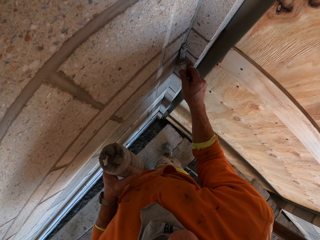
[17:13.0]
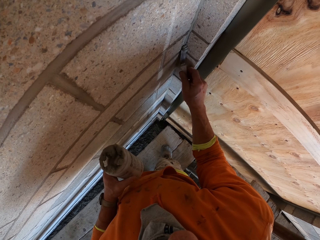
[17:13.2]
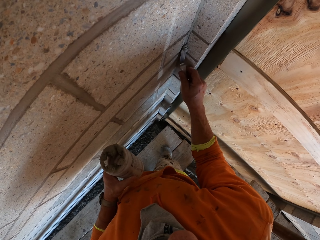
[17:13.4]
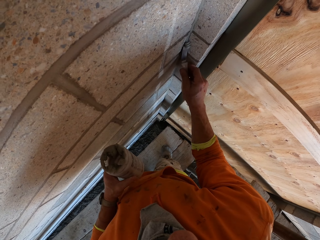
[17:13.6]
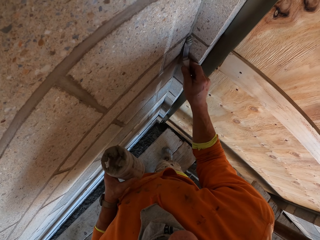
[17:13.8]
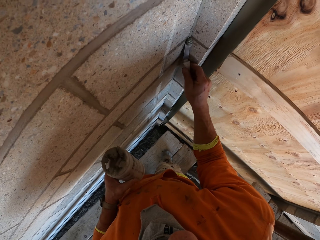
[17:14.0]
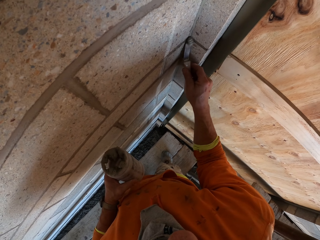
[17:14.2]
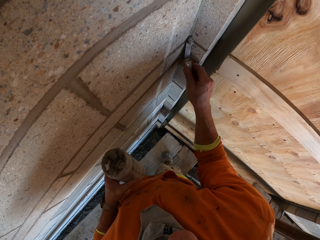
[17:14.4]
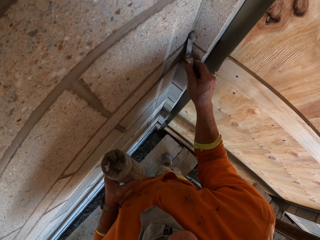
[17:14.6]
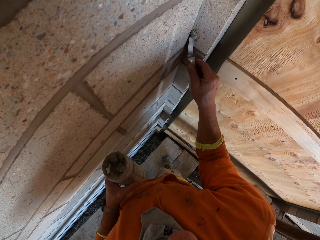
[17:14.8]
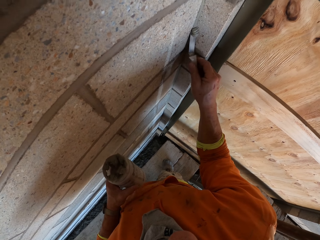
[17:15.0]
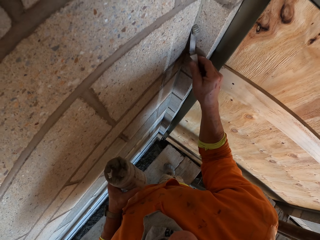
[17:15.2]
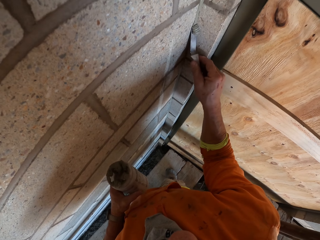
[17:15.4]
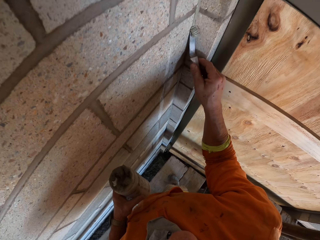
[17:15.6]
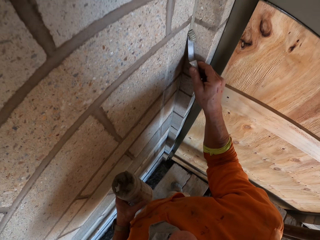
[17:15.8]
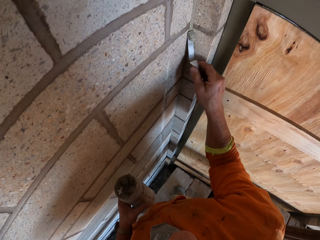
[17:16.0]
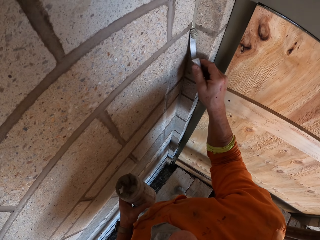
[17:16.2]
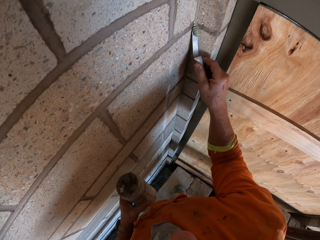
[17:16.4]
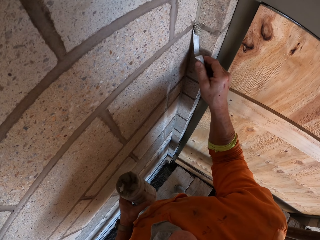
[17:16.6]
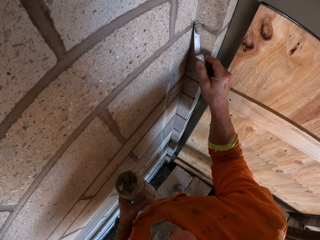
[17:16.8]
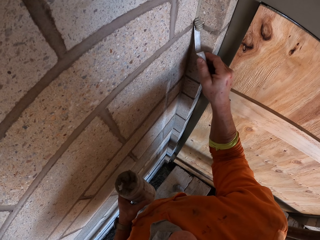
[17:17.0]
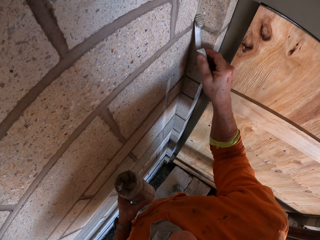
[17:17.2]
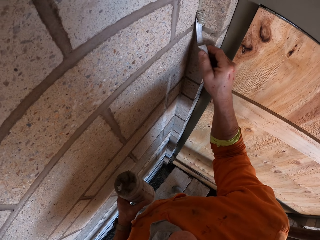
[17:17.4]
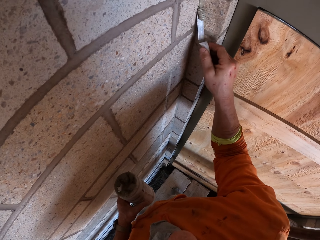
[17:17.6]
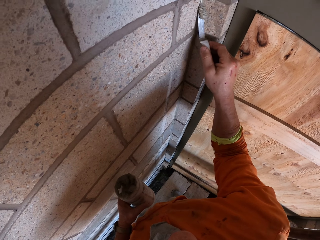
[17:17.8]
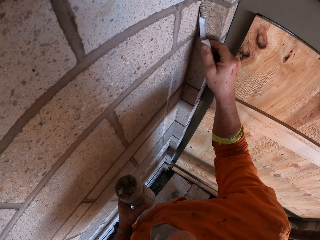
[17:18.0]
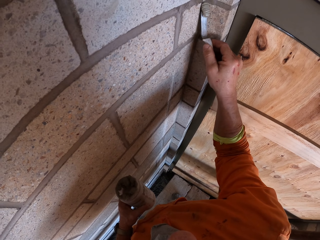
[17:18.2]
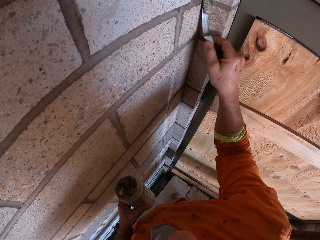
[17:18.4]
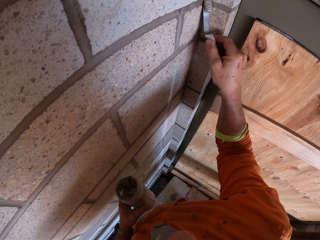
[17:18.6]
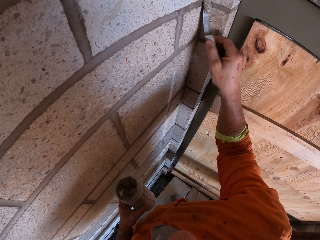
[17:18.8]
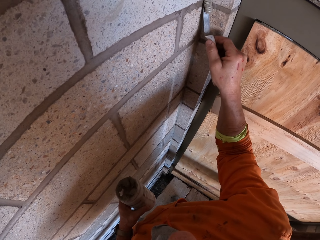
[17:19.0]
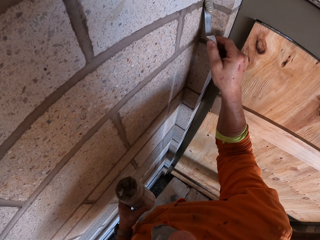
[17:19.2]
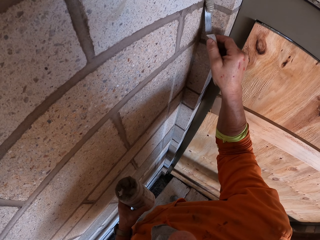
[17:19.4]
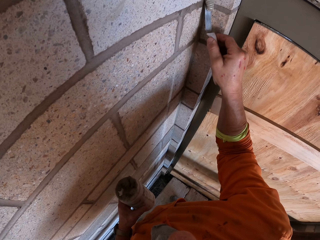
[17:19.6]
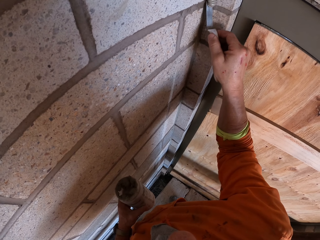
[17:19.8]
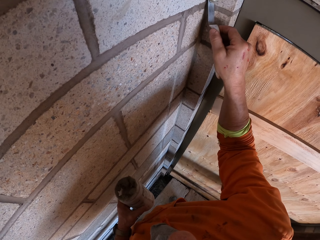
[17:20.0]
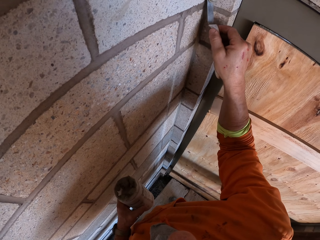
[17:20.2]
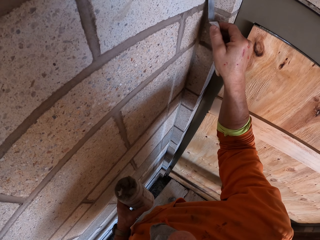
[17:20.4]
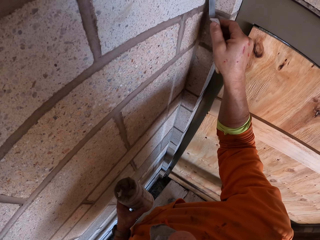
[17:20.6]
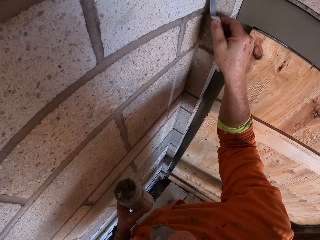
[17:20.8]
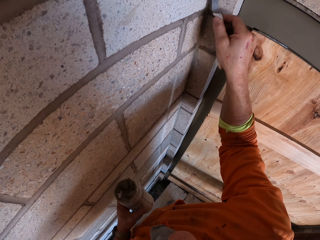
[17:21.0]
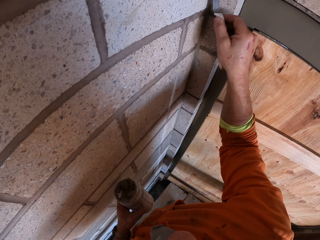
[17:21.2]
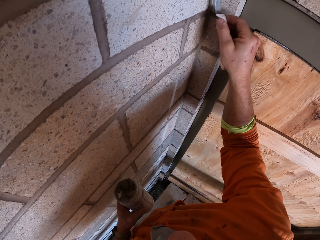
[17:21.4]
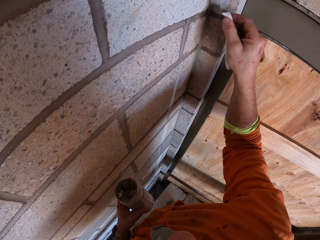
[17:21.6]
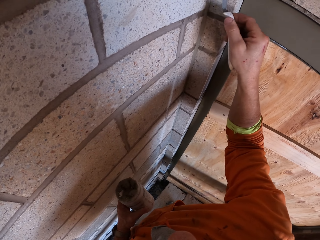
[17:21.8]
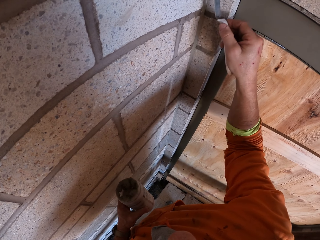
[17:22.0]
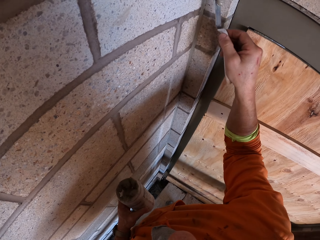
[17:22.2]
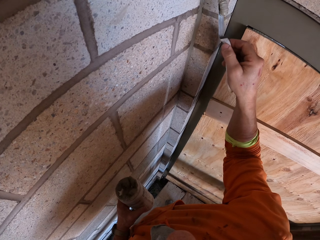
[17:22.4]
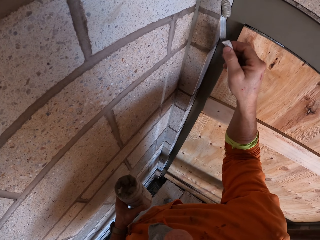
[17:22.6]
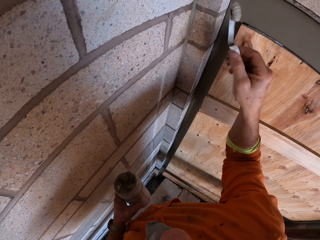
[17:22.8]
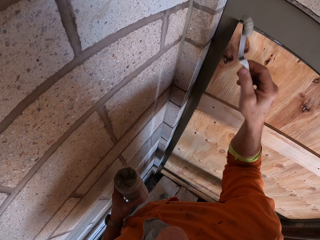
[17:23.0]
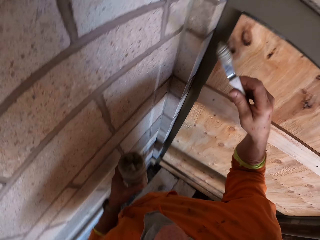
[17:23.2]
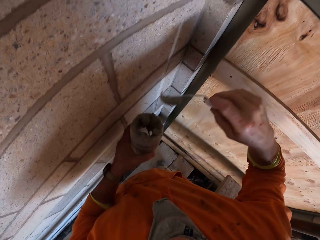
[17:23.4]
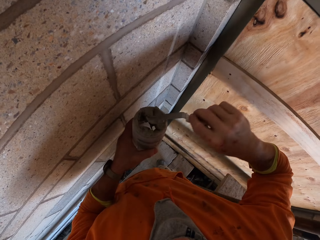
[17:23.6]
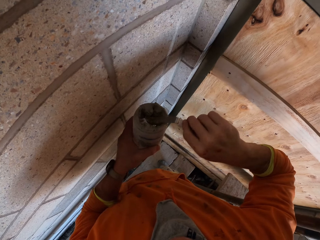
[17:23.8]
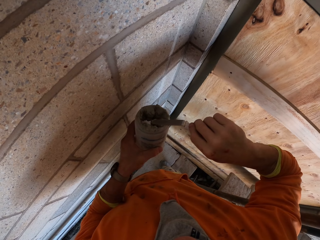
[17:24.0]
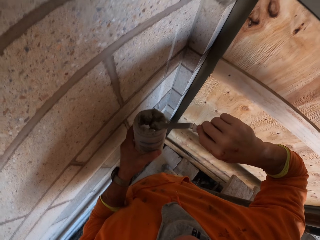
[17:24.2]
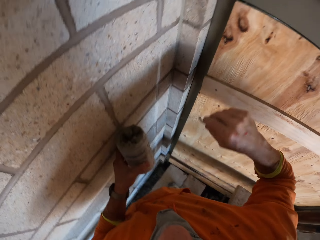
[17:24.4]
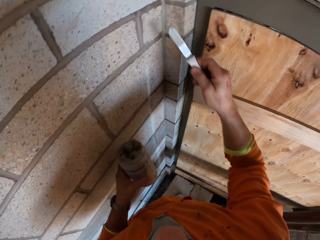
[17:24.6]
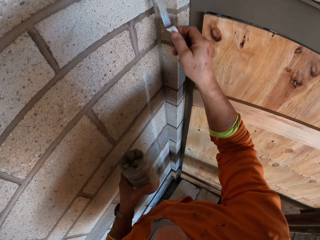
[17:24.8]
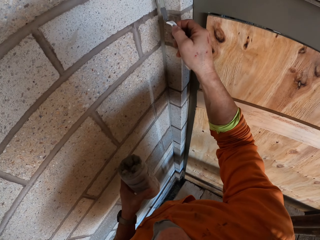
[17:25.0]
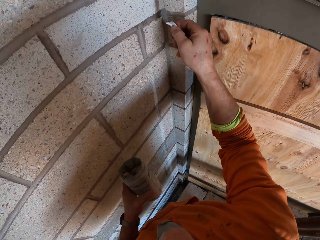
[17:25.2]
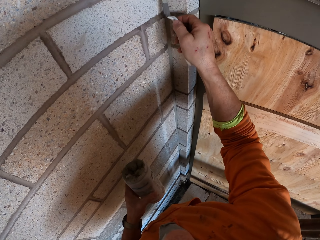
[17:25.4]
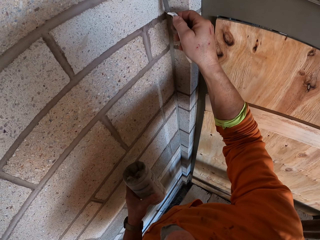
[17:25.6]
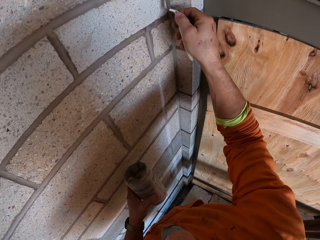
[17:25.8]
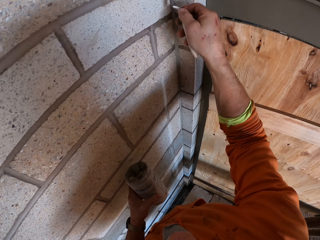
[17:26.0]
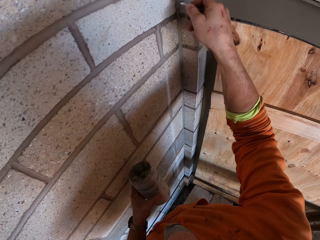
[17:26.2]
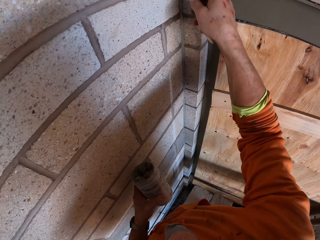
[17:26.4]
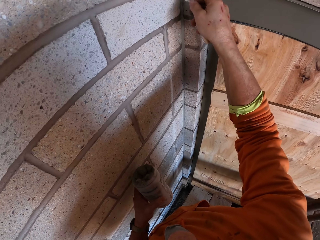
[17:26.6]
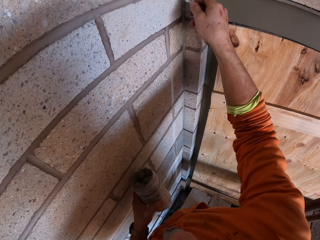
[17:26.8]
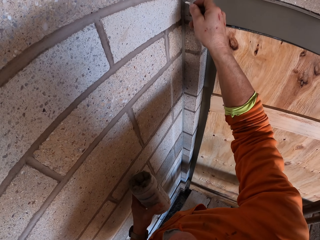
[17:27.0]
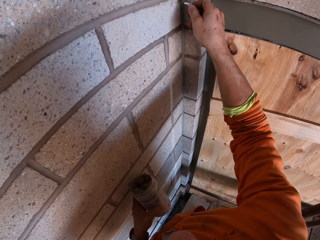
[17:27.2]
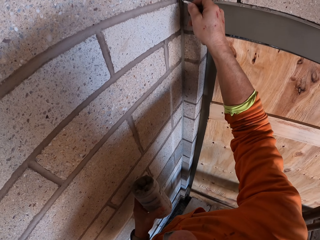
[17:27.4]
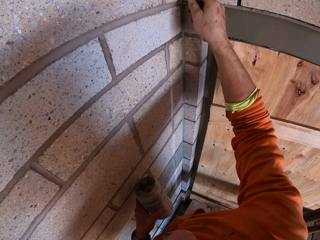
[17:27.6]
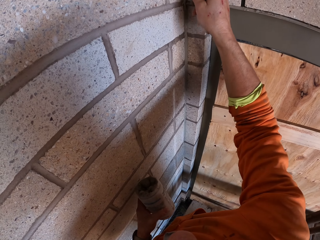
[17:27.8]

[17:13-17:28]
The camera wearer swings the right hand. They put the excess cement on the container. They wipe the trowel on the plastic container. They swing the right hand. They remove the excess filler from the wall using a trowel.

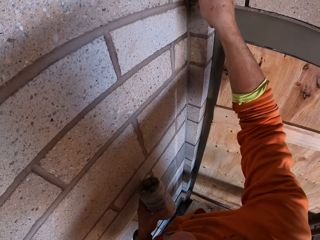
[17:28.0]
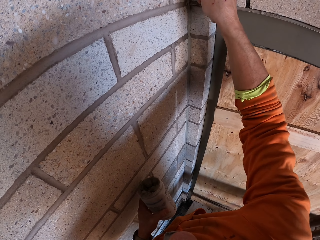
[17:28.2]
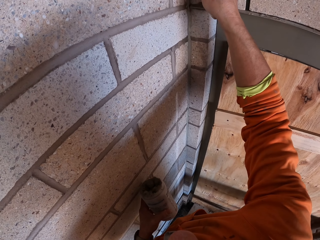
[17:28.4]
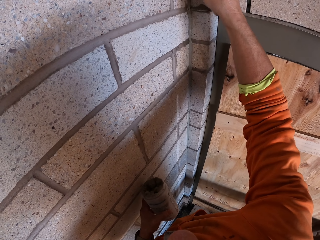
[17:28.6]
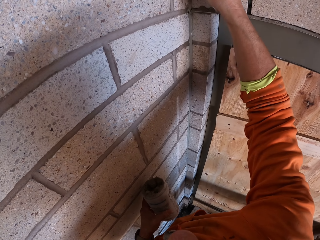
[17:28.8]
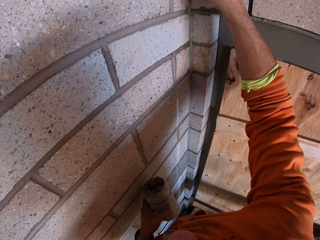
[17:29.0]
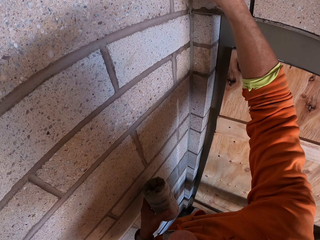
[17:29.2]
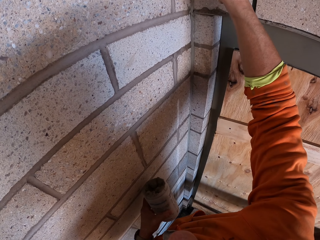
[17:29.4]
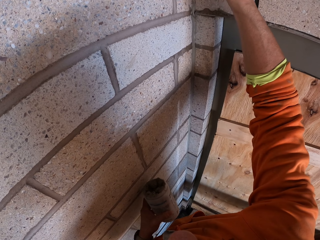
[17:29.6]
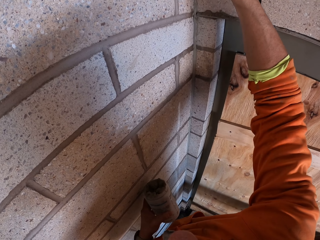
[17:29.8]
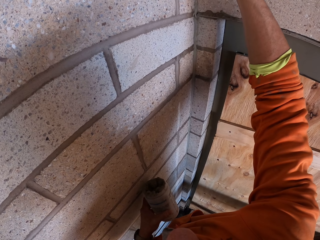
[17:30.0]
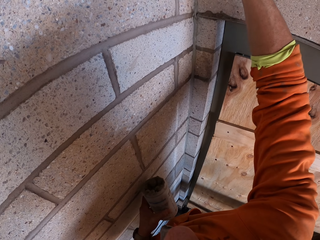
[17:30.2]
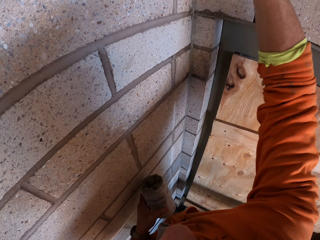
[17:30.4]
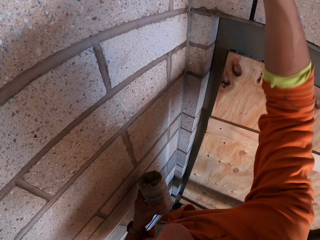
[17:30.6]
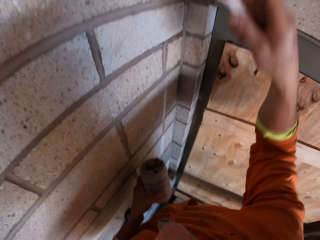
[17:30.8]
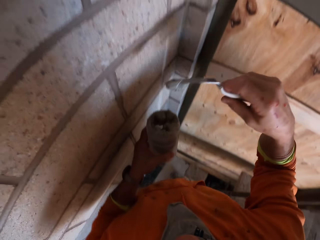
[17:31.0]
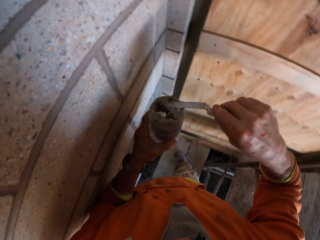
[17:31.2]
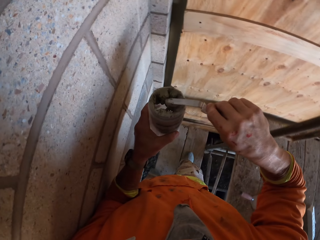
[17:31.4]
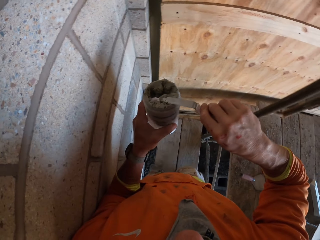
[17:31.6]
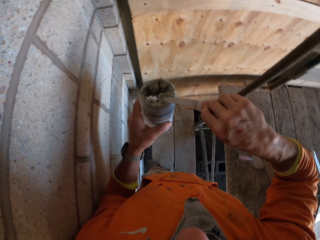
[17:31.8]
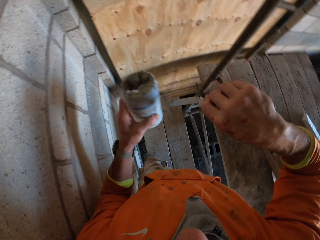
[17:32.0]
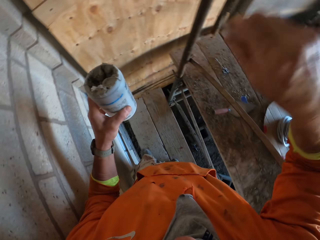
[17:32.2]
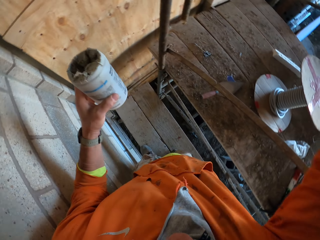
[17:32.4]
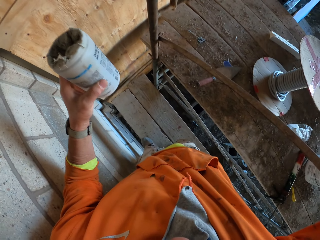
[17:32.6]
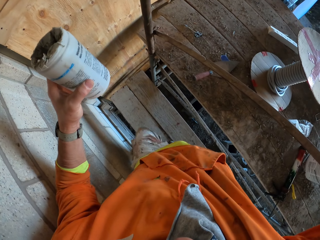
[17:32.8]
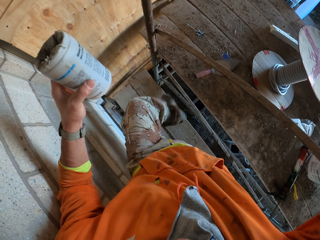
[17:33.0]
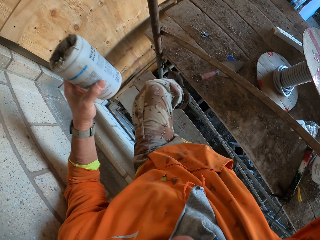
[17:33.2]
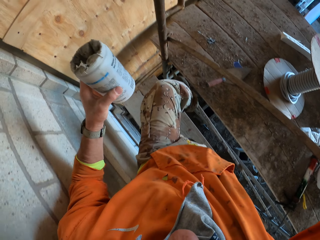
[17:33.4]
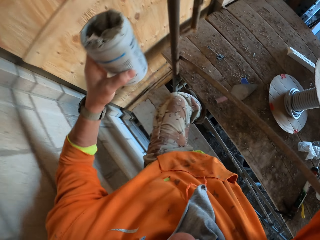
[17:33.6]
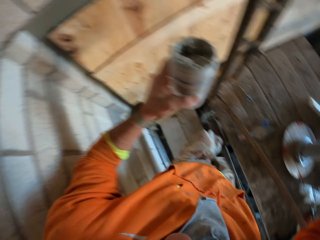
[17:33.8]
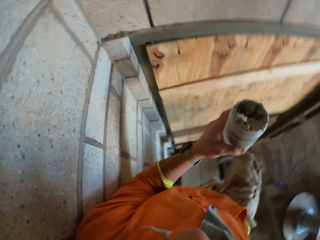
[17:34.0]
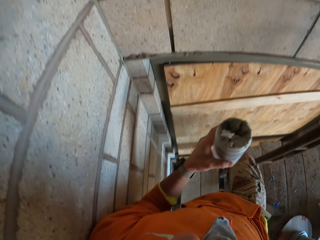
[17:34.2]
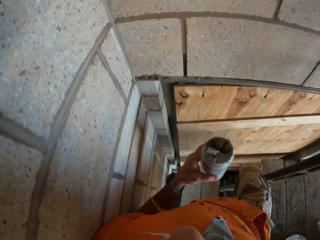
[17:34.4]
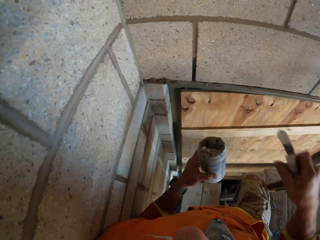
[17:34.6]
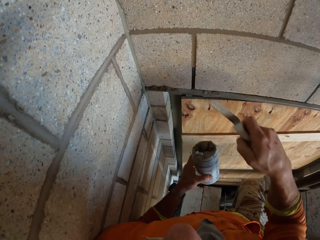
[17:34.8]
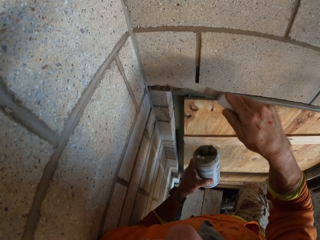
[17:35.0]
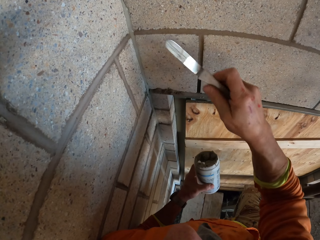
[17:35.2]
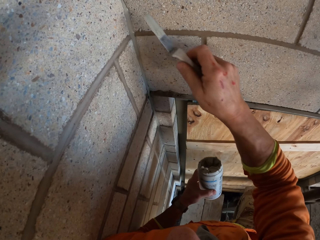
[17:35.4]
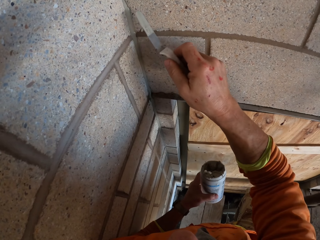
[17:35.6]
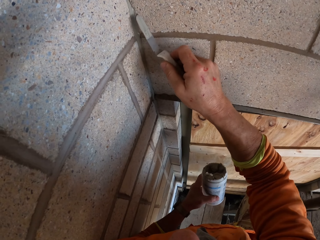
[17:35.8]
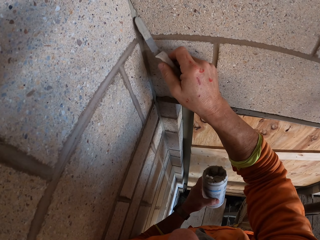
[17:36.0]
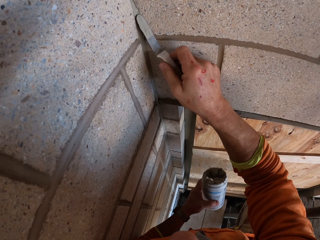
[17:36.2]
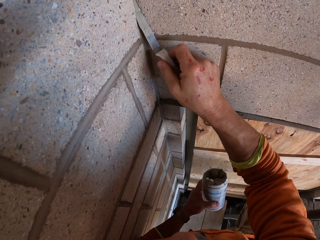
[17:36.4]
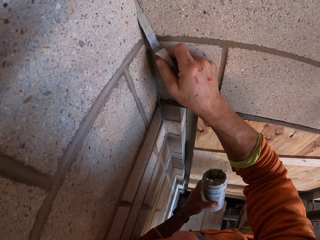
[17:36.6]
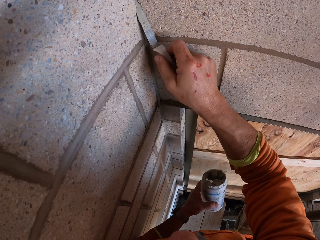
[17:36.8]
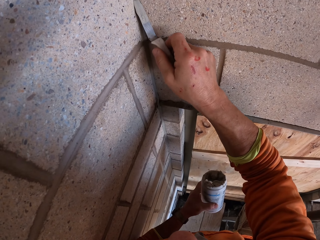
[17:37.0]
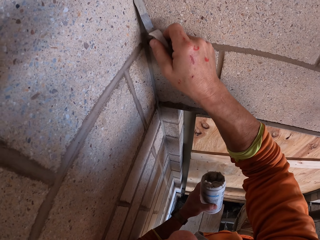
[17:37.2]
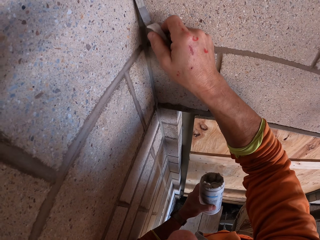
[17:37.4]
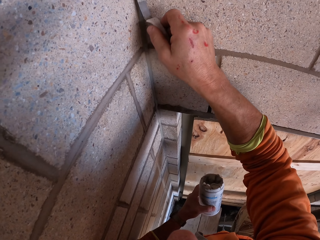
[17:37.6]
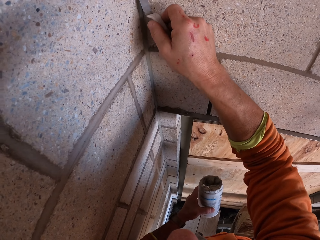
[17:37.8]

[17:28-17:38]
The camera wearer swings the right hand. They put the excess cement on the container and wipe the trowel on the plastic container. They climb on the workers' stand. They move. They swing the right hand. They remove the excess cement with something. They shape the filler on the wall using a trowel.
